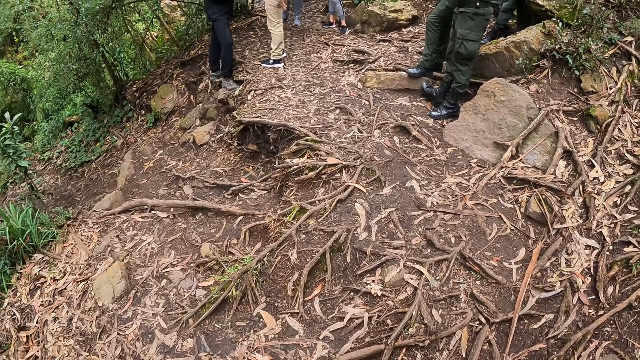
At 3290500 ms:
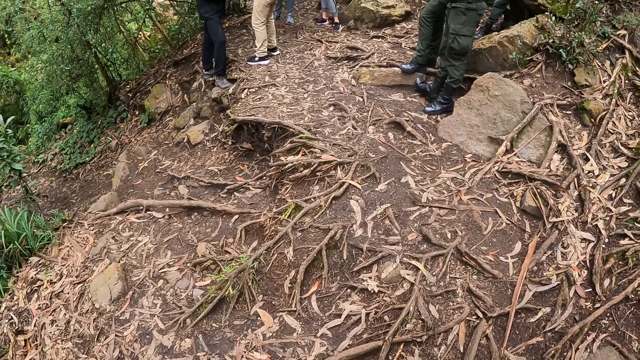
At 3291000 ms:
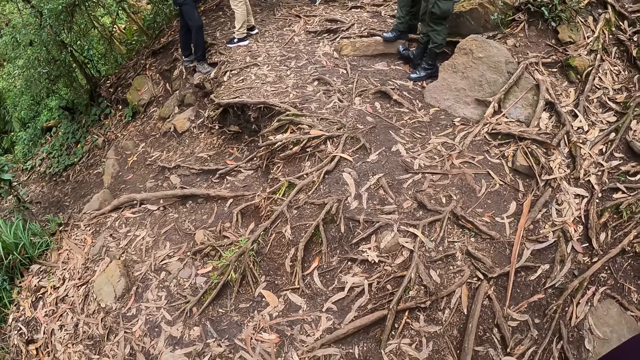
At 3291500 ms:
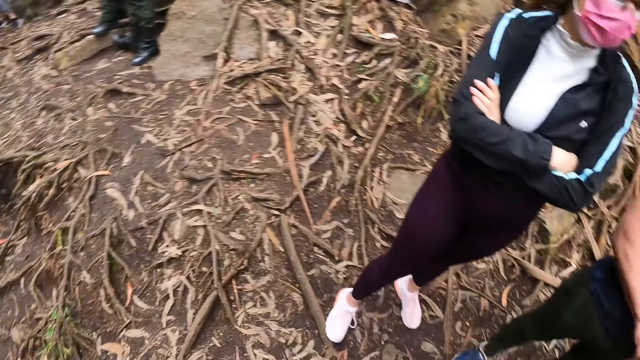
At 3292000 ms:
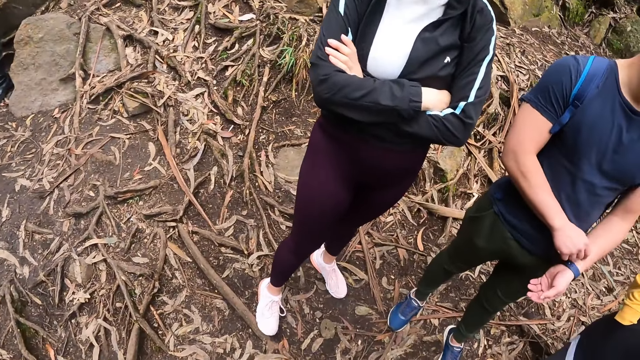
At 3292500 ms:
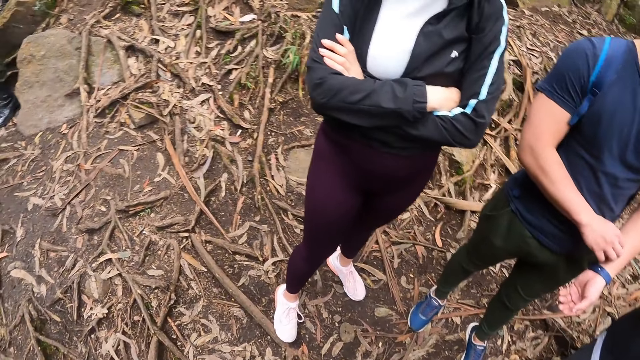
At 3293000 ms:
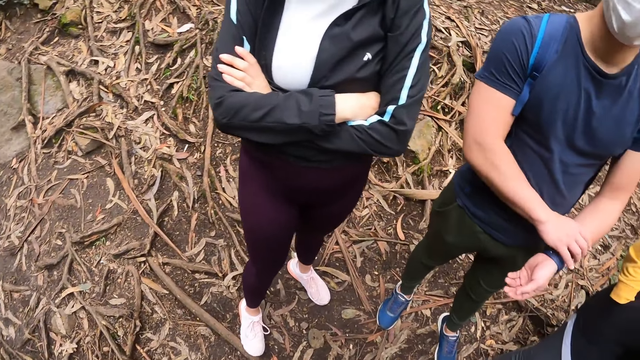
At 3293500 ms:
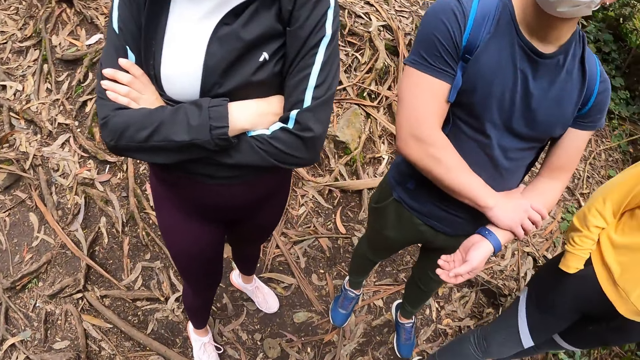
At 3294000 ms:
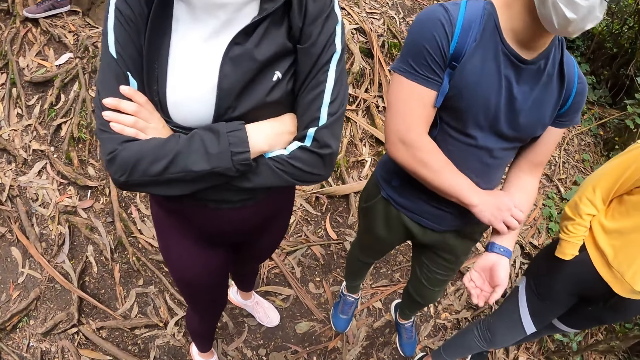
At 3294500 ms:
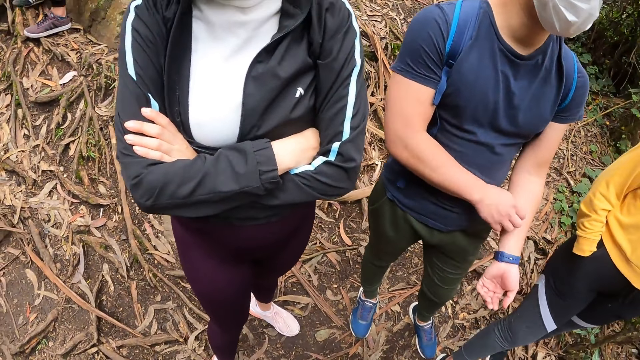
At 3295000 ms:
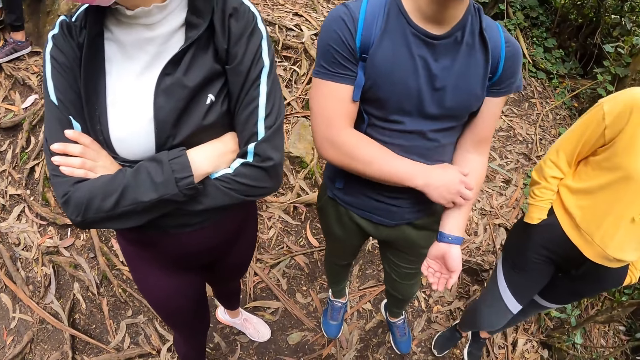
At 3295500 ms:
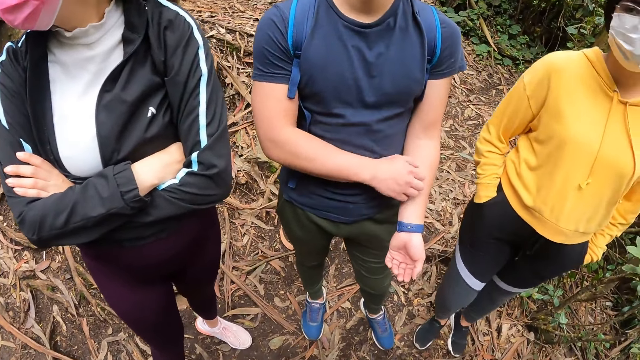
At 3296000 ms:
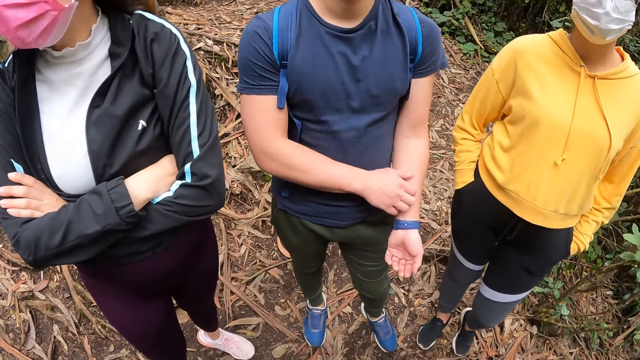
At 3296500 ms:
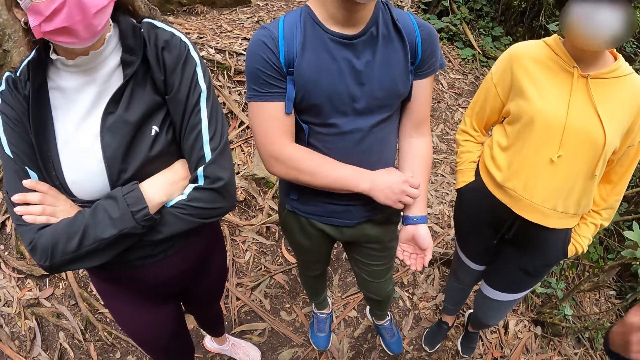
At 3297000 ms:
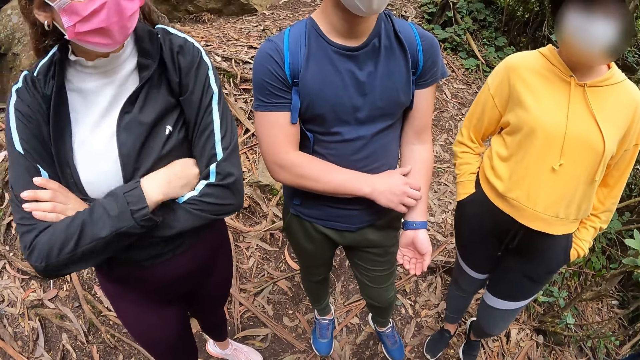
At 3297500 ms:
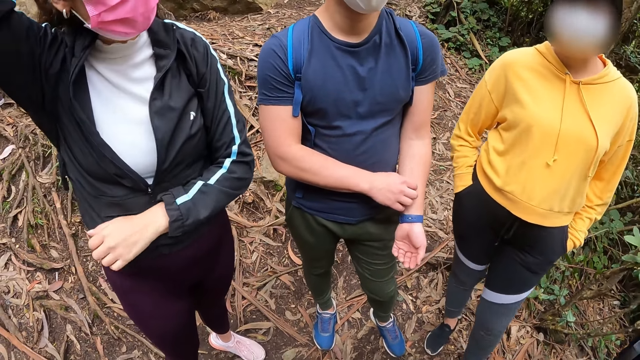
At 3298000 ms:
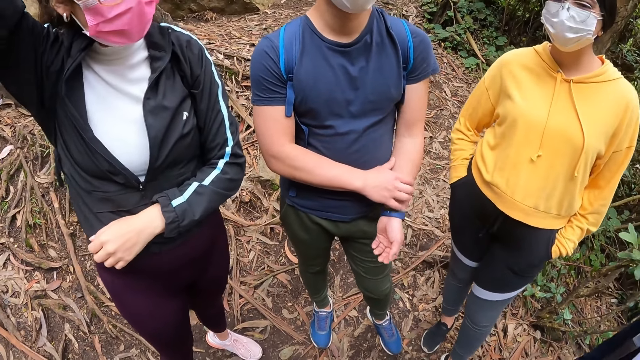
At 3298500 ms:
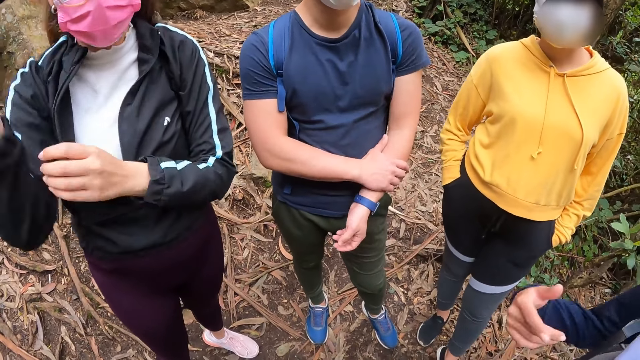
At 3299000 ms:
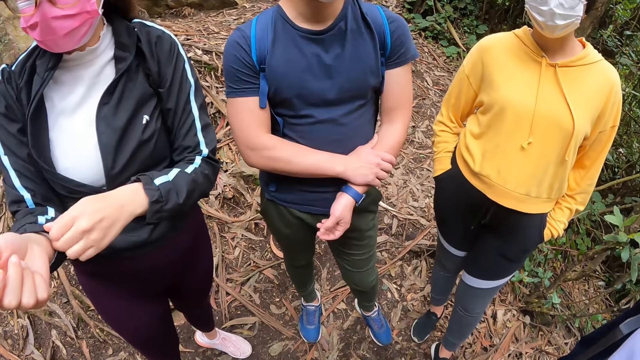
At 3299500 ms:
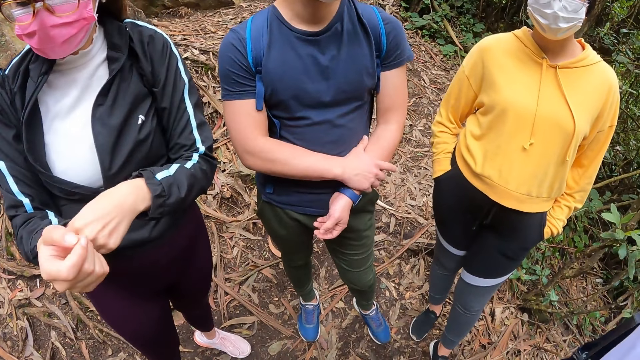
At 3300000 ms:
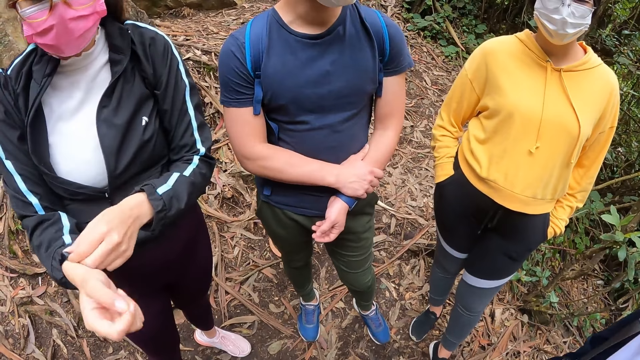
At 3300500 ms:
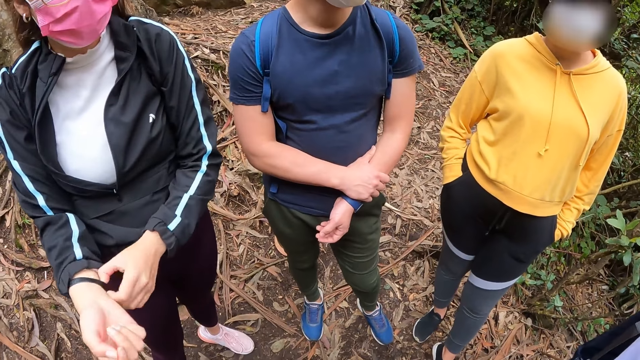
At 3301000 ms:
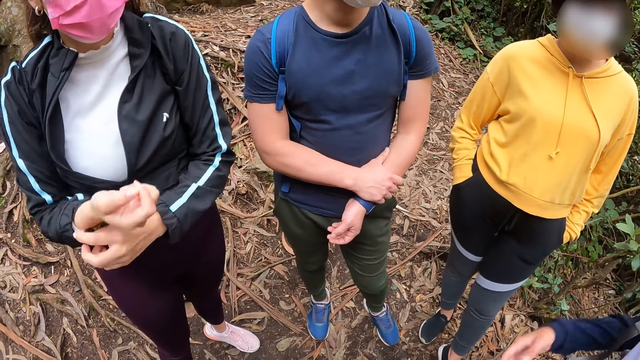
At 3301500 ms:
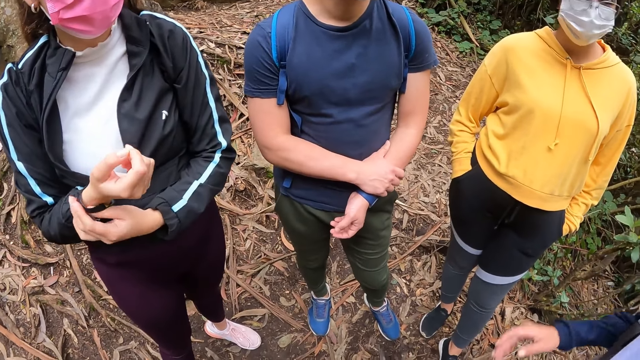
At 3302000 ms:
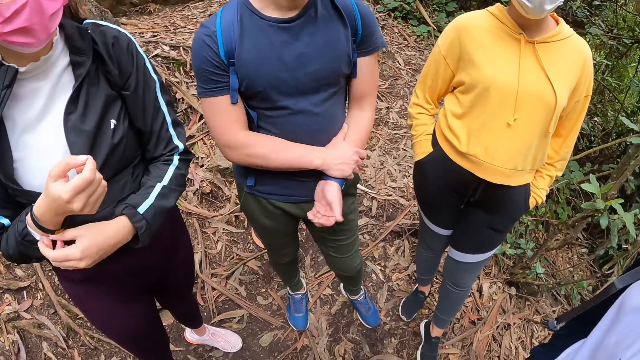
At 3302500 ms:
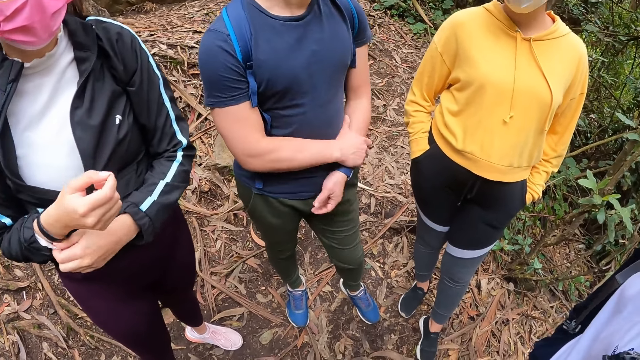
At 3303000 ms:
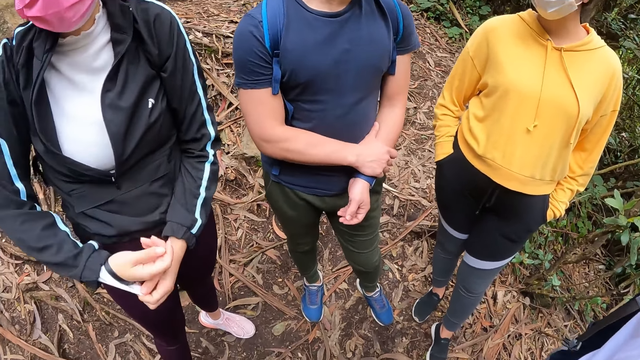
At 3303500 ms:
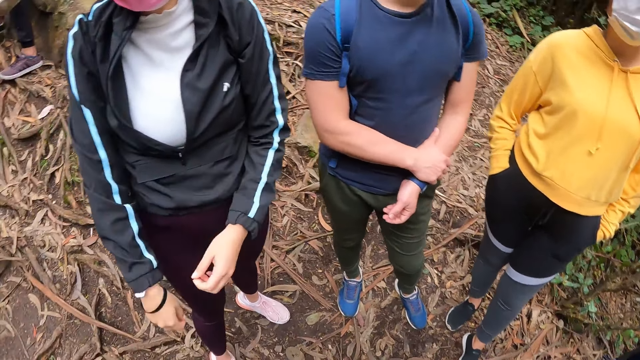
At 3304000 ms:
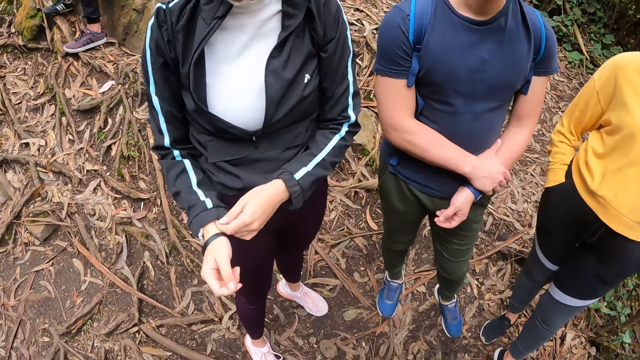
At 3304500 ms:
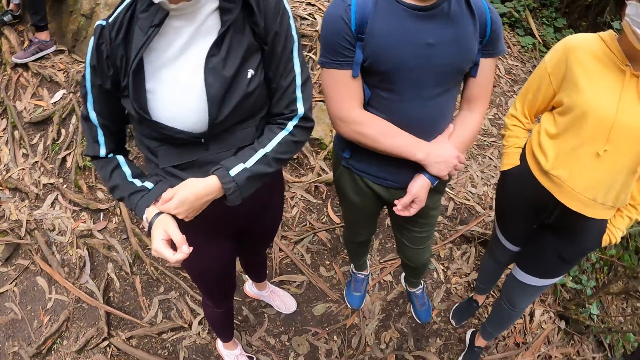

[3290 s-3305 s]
A man touches his hand. A woman raises her hand and adjusts a camera on her head with her right hand. The woman pulls the tag and pulls a cloth on her right hand with her left hand. Another woman moves her hand. The man points with his hand.

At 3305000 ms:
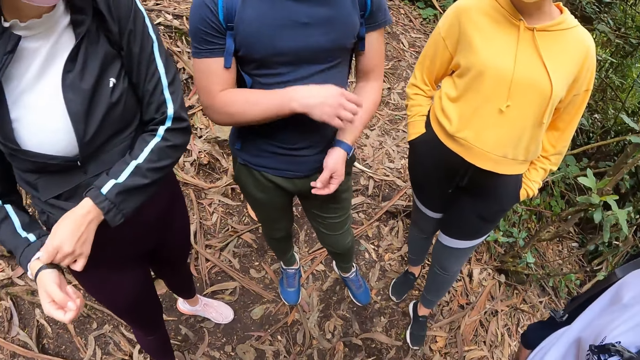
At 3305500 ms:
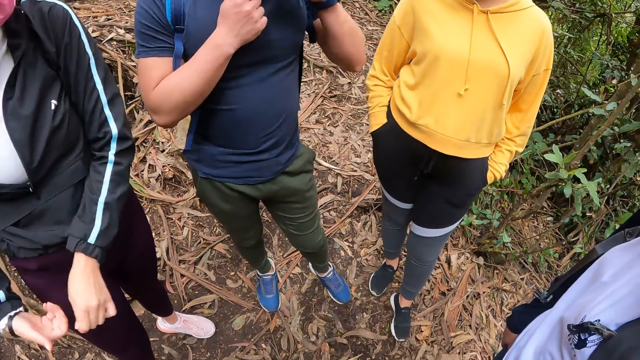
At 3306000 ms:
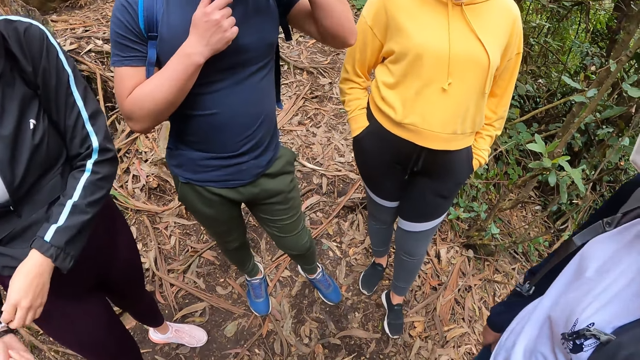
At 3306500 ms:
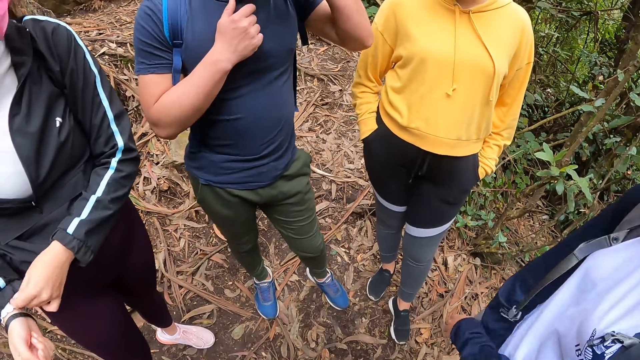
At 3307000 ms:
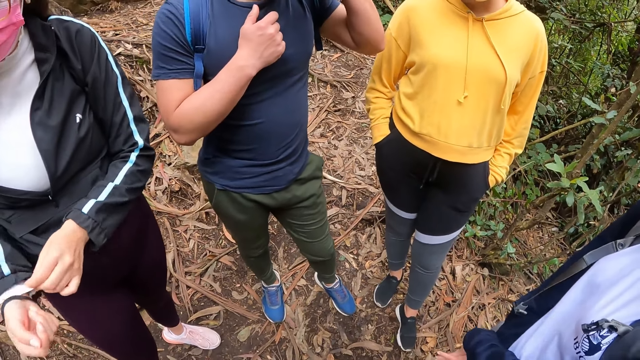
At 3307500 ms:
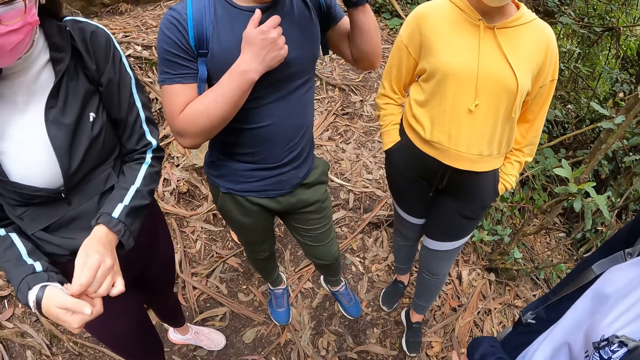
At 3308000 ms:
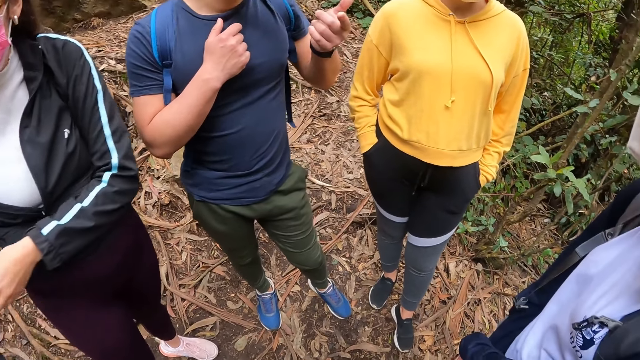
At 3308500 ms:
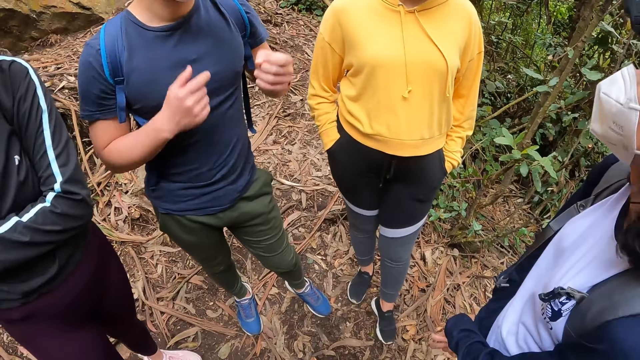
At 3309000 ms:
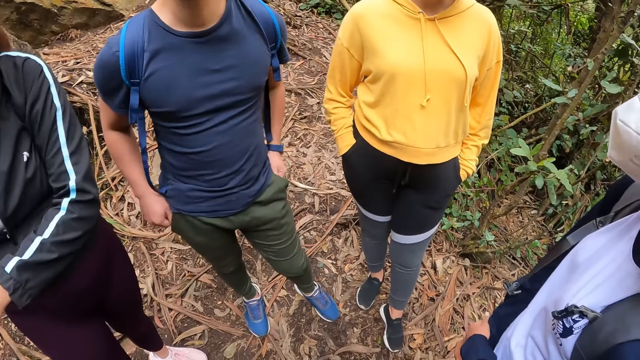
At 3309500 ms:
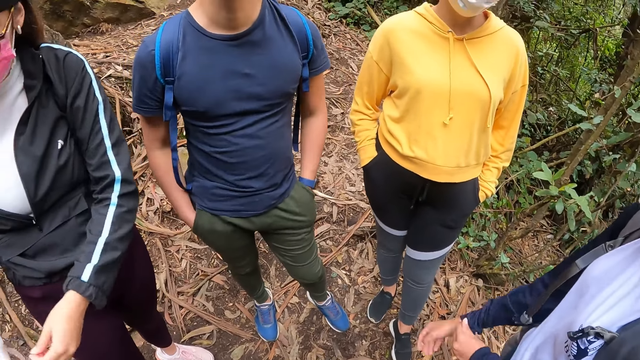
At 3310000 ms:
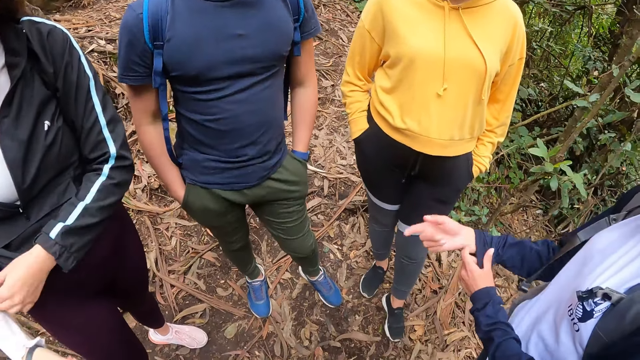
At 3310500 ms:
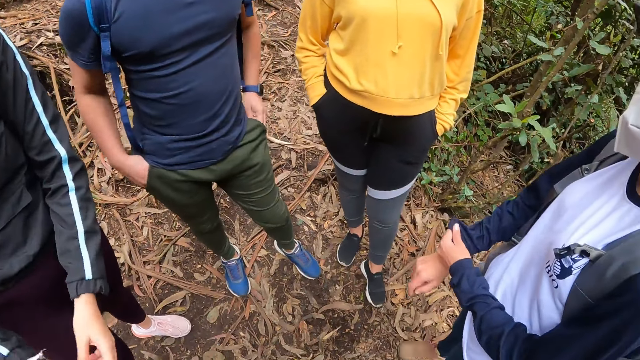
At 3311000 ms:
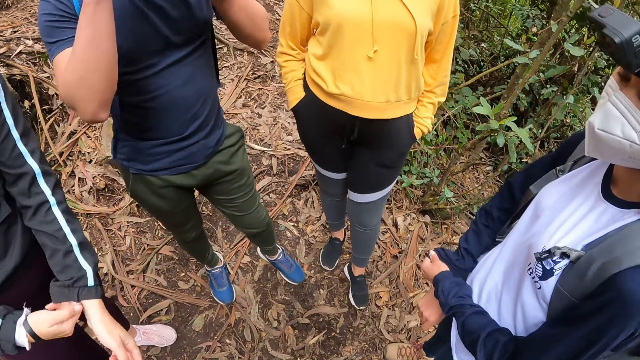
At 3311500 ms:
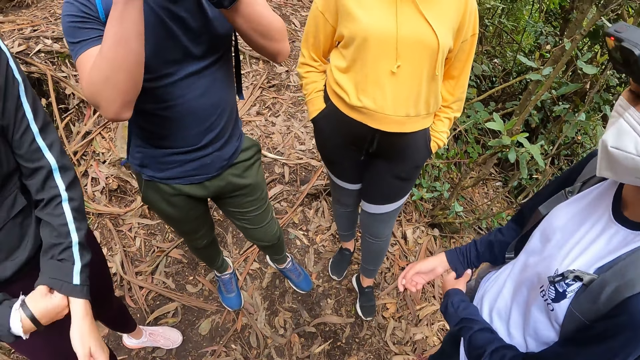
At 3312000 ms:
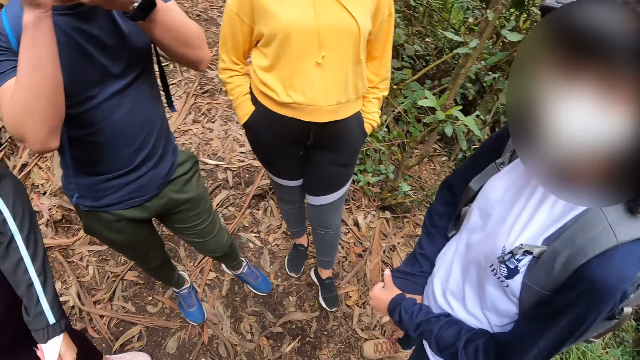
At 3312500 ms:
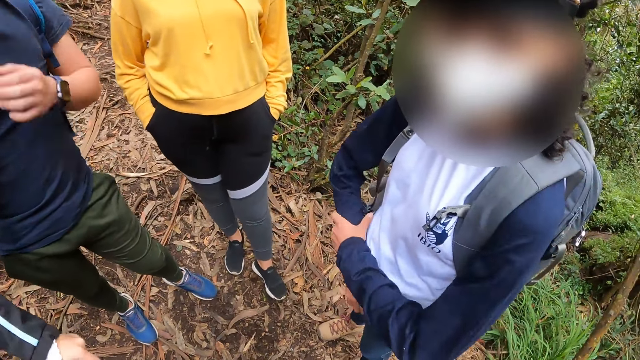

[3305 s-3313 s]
A man places his left hand in a trouser pocket and places his right hand in the trouser pocket. A woman pulls a cloth on her right hand with her left hand. Another woman pulls a cloth on her right hand with her left hand. The other woman pulls the cloth on her left hand with her right hand.
